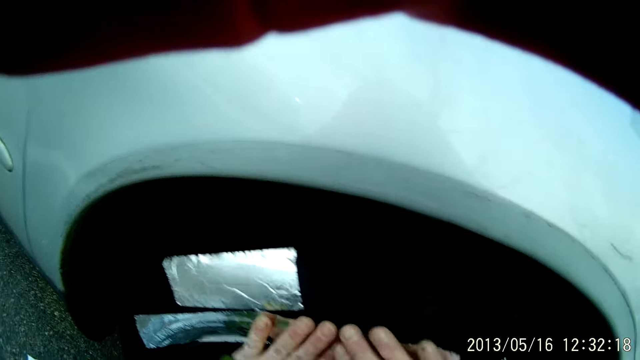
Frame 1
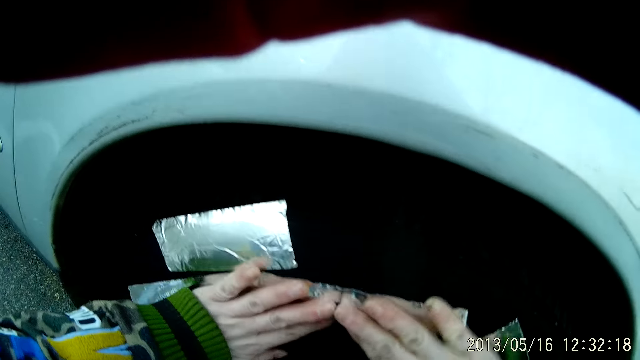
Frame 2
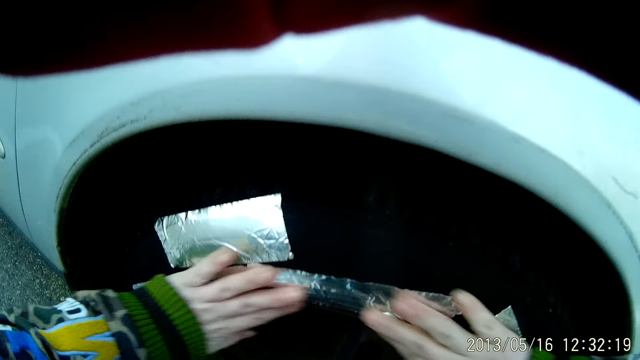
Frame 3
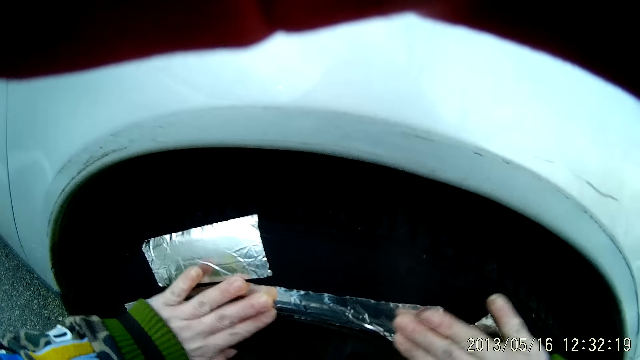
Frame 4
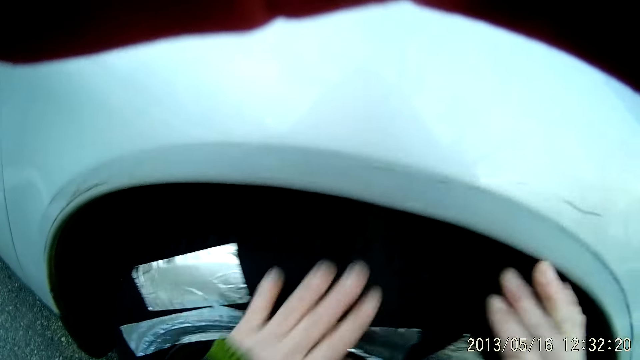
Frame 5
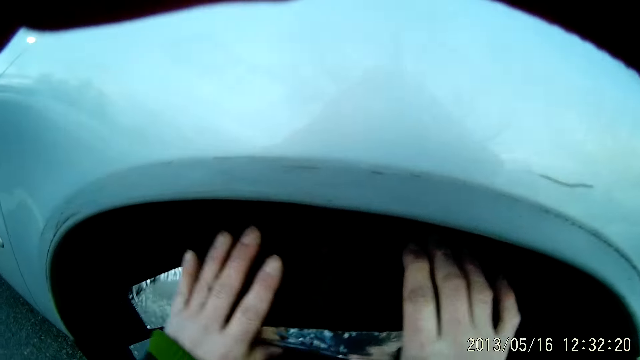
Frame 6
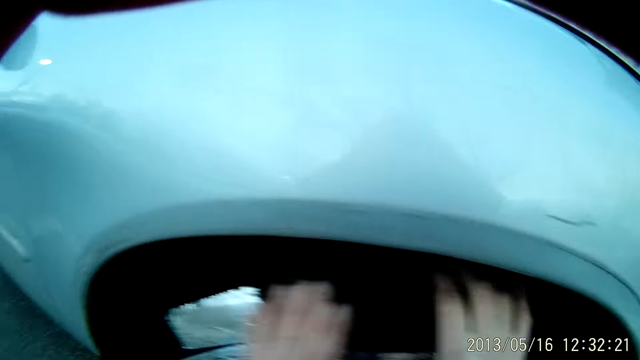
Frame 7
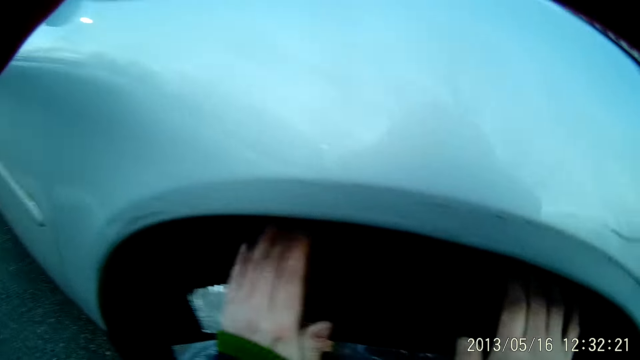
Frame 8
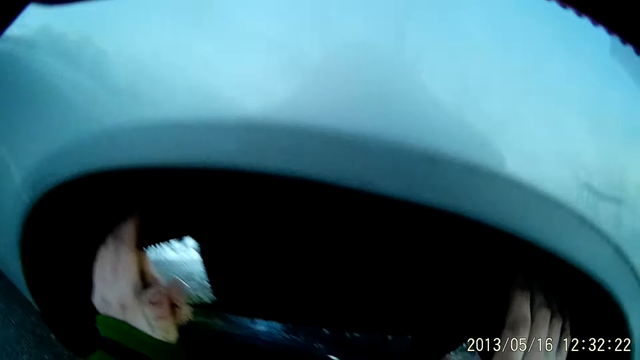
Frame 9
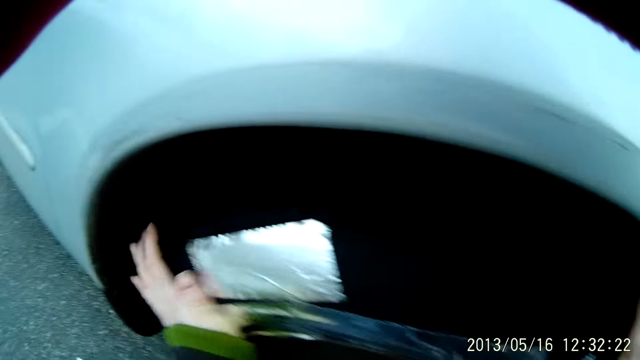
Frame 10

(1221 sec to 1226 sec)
The camera wearer covers some parts of the tire of the car with duct tape.

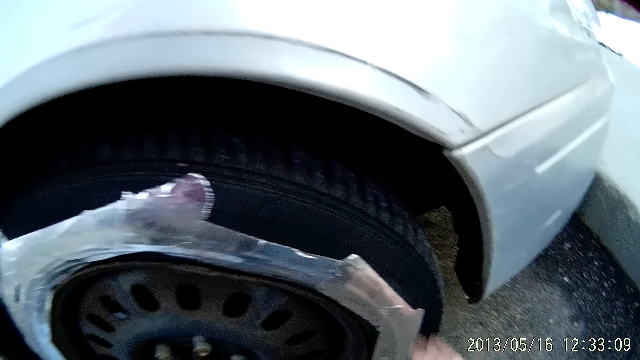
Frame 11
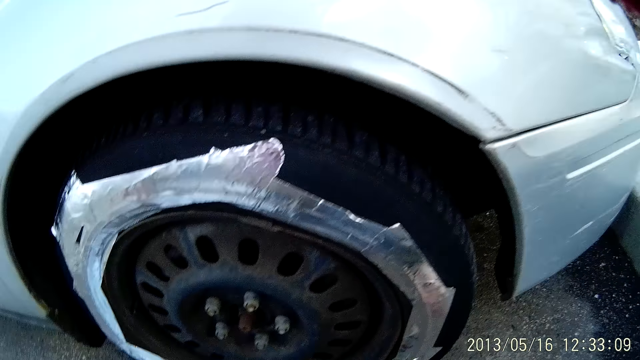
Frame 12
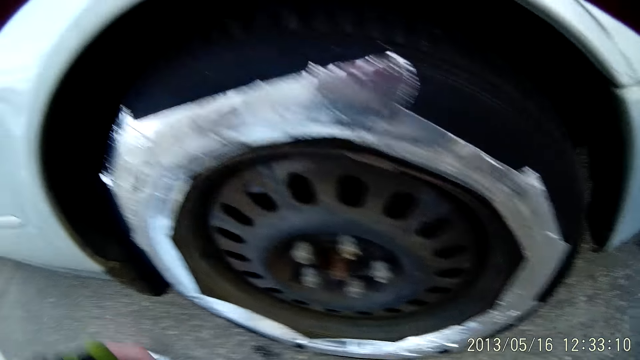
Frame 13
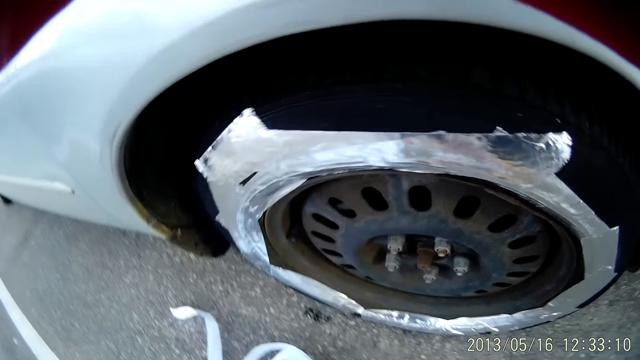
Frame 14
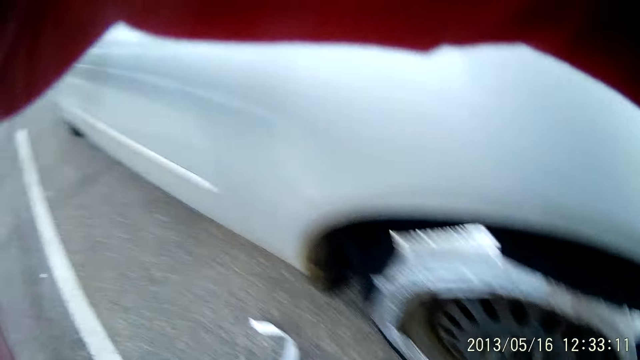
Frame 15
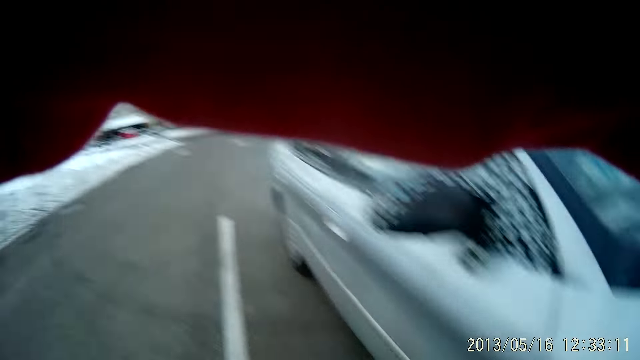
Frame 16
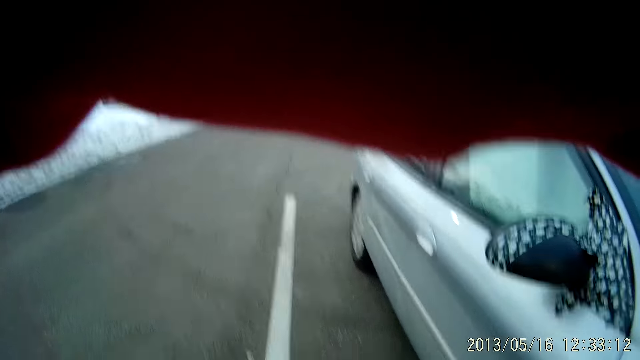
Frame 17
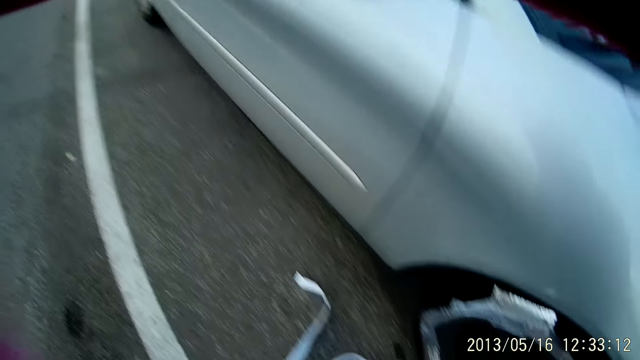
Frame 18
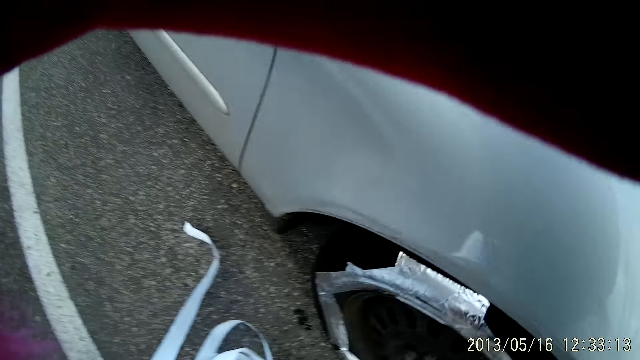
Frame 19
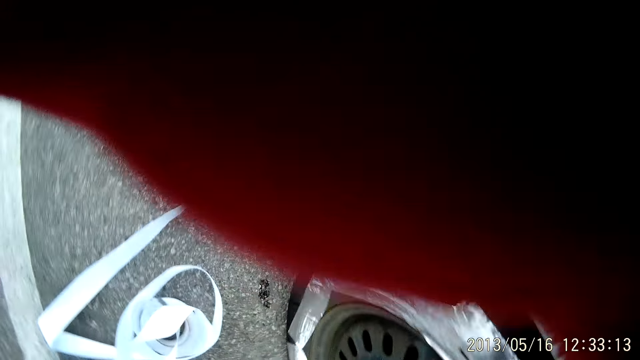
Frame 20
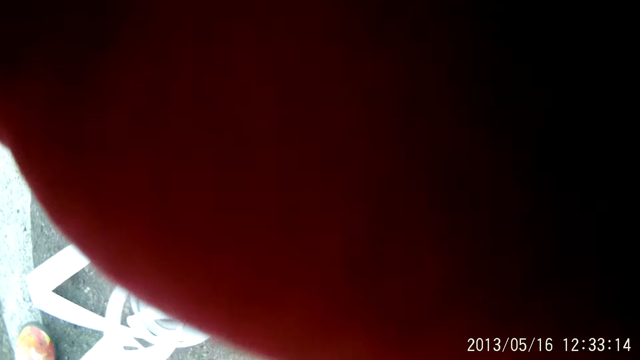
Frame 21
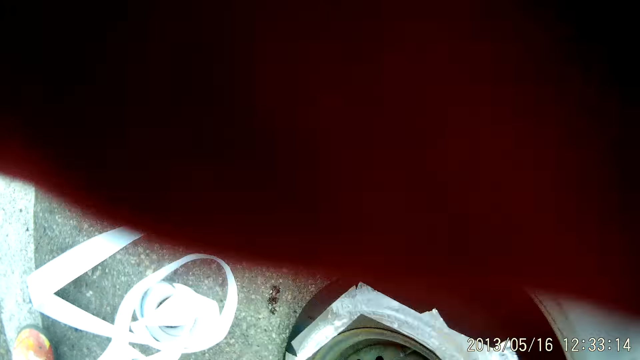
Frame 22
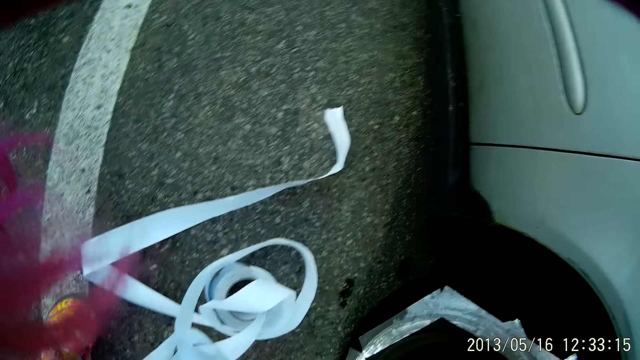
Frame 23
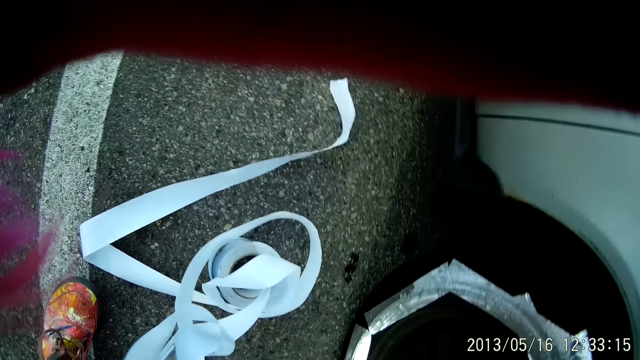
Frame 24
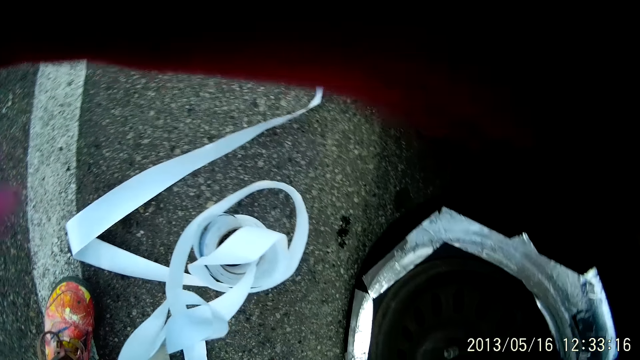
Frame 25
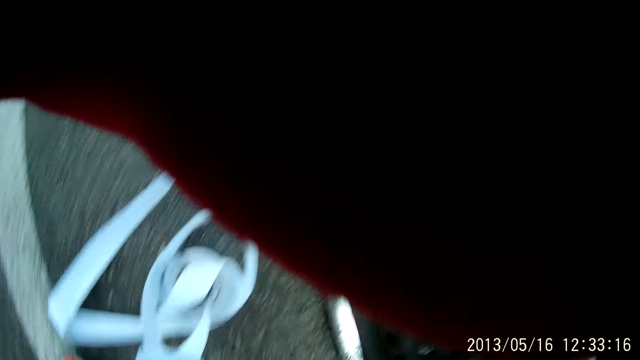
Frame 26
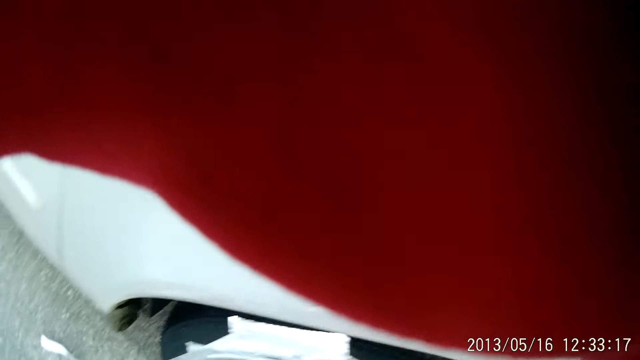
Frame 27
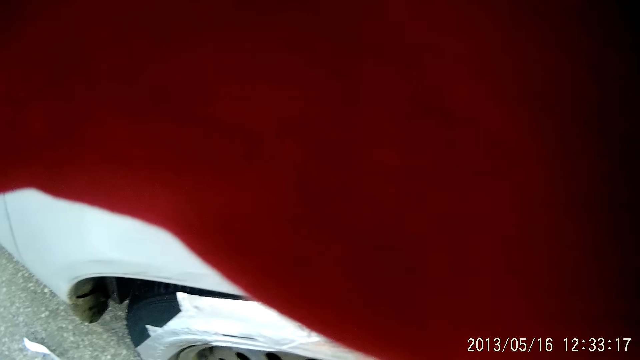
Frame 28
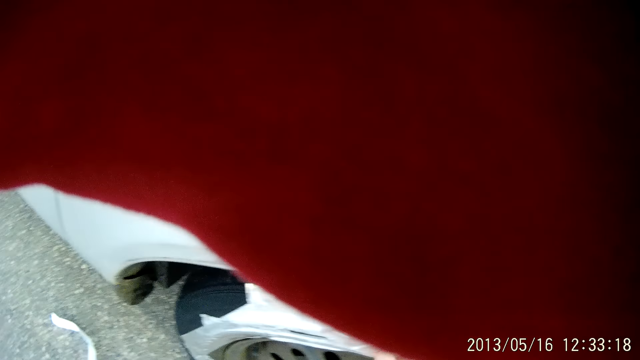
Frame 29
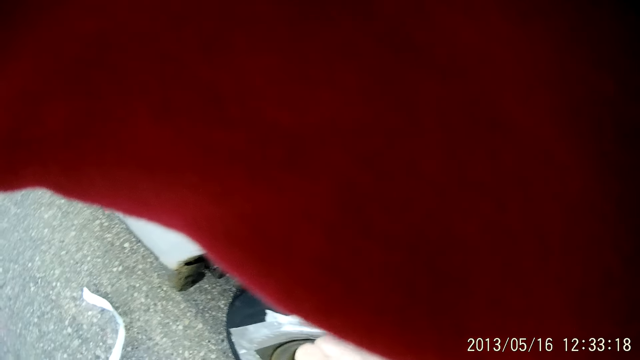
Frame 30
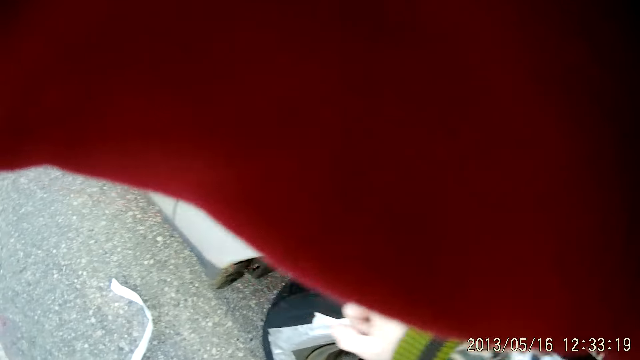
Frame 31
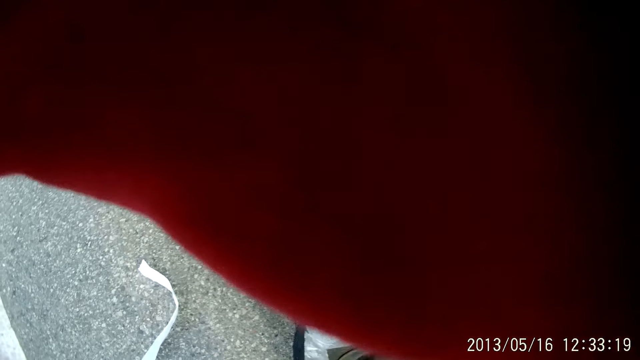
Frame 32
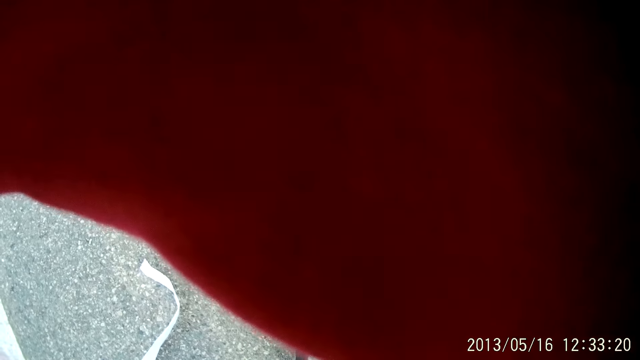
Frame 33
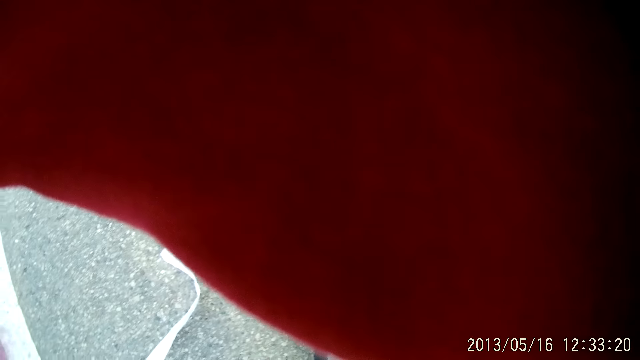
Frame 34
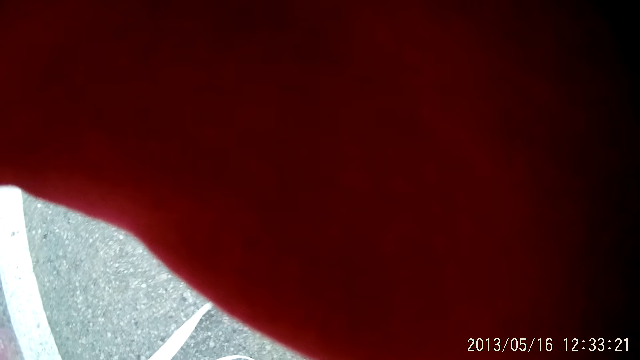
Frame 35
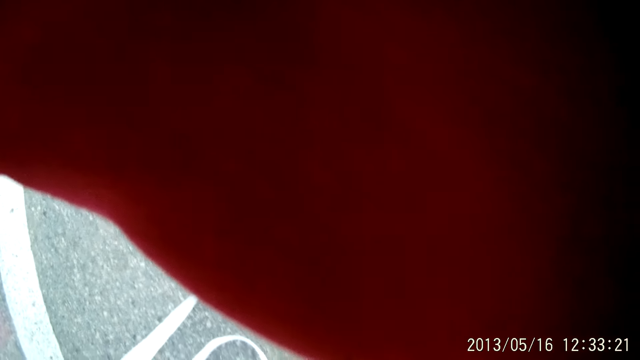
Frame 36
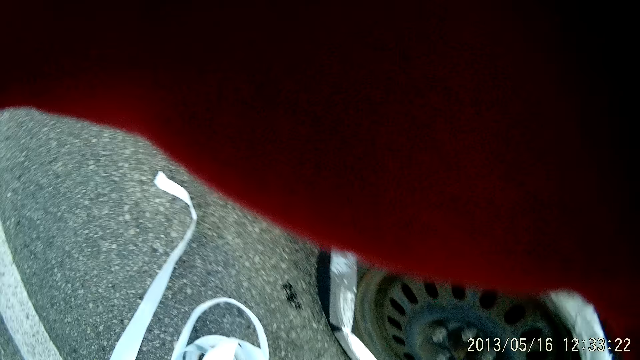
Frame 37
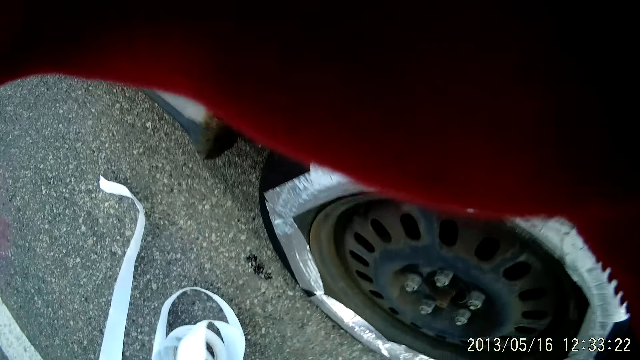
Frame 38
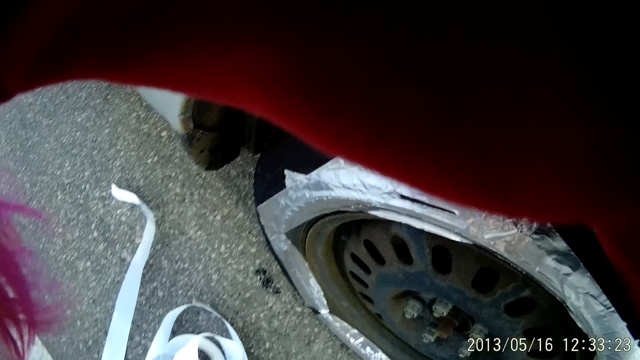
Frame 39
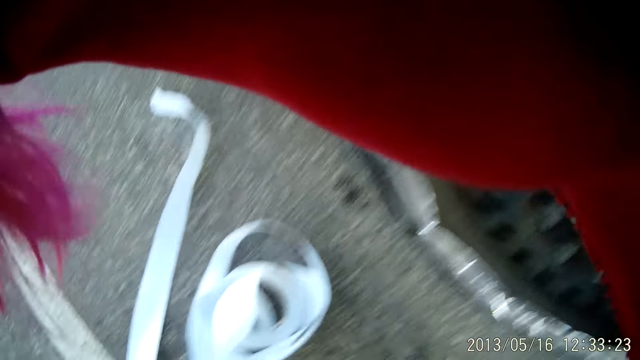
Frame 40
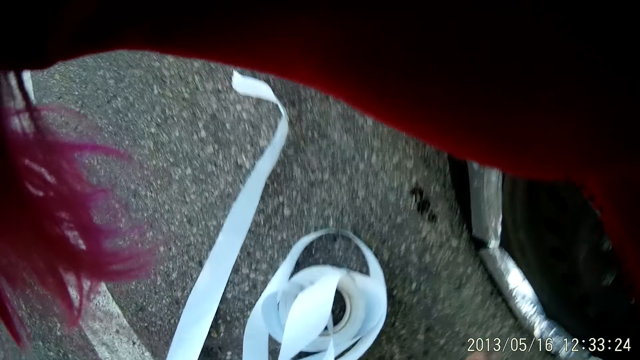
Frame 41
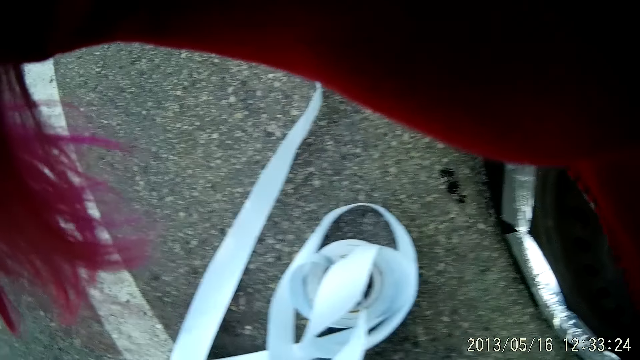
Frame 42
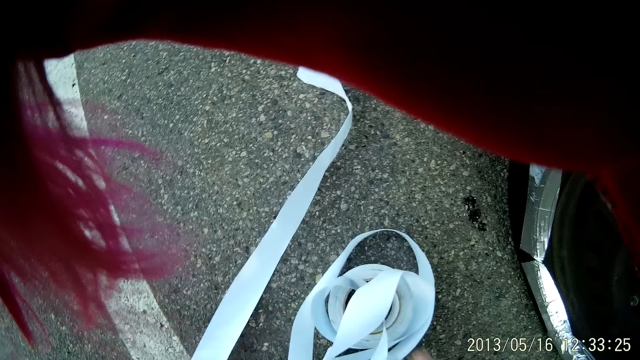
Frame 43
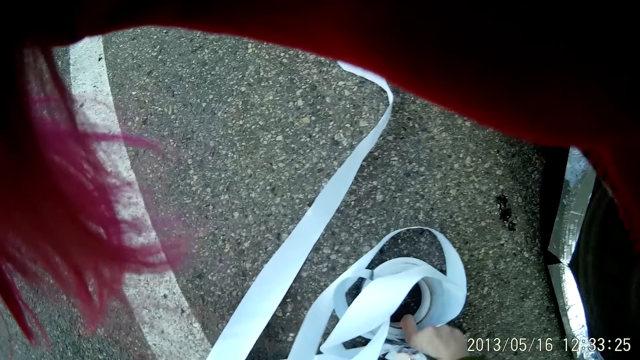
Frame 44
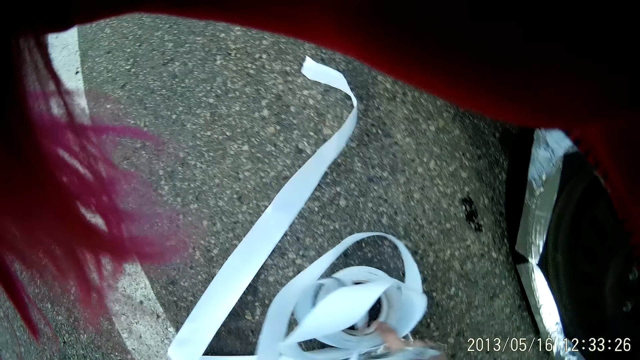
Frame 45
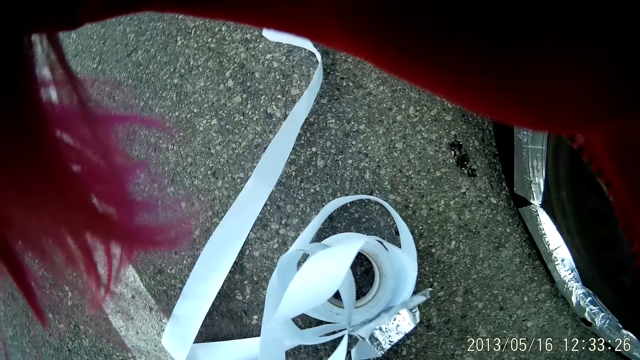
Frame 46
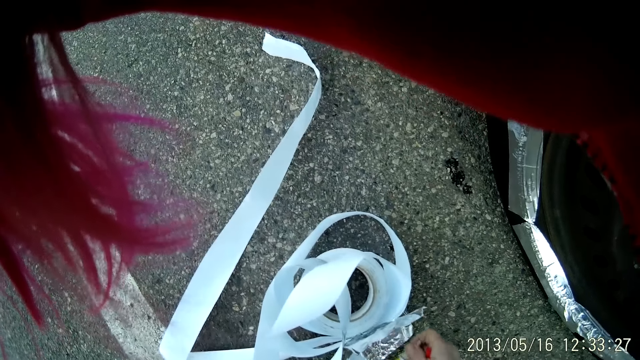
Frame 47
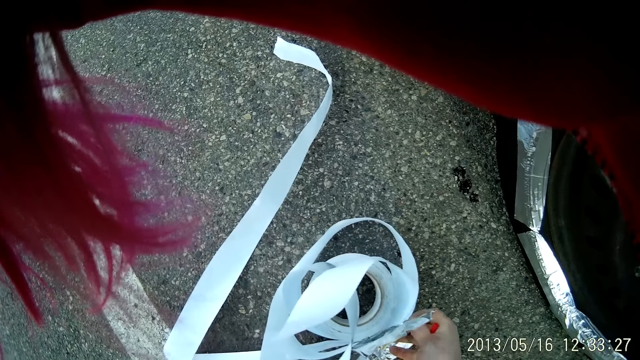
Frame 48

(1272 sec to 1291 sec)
The camera wearer rises up. They pick up the tape.
